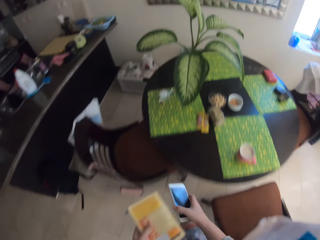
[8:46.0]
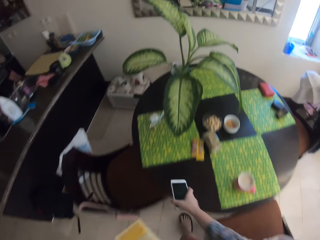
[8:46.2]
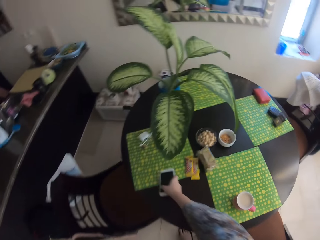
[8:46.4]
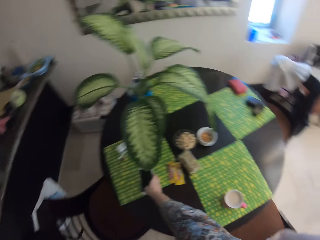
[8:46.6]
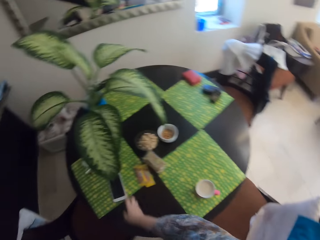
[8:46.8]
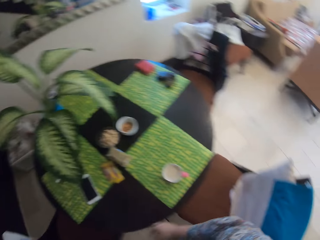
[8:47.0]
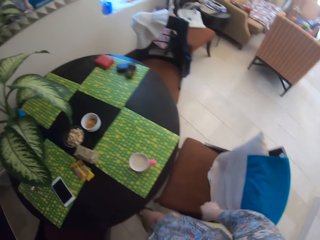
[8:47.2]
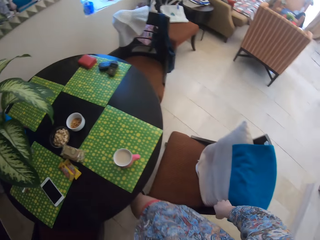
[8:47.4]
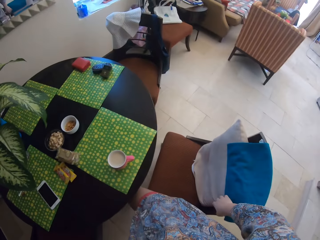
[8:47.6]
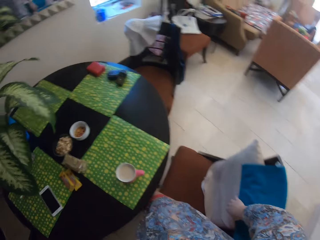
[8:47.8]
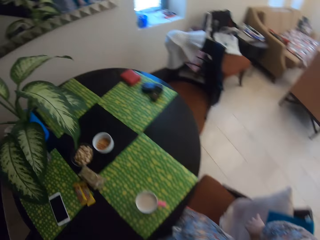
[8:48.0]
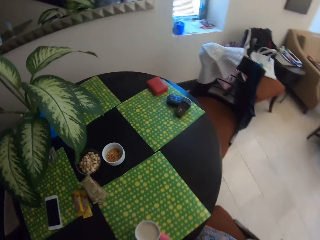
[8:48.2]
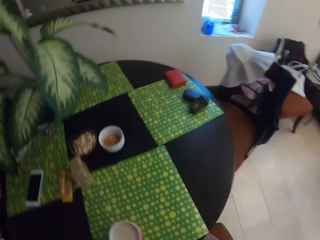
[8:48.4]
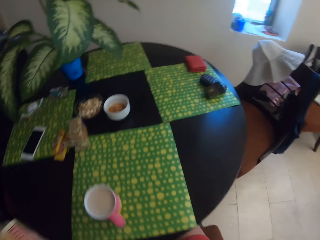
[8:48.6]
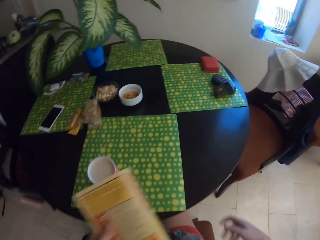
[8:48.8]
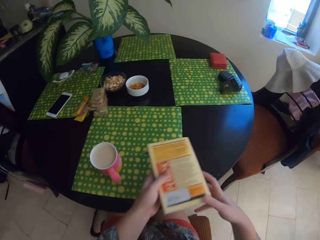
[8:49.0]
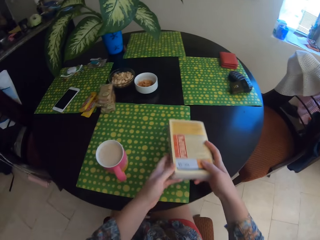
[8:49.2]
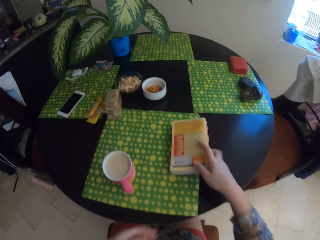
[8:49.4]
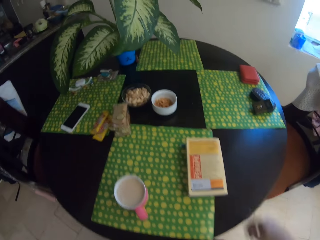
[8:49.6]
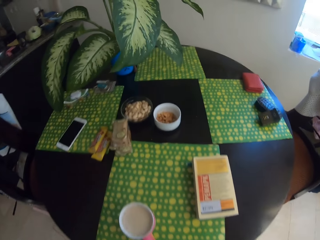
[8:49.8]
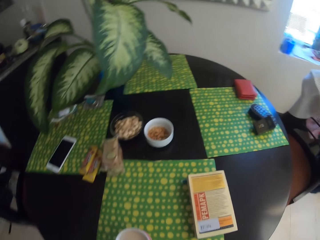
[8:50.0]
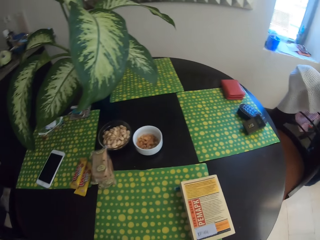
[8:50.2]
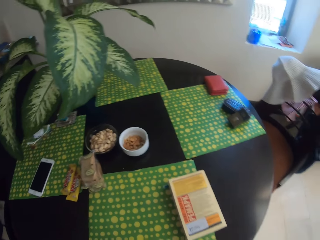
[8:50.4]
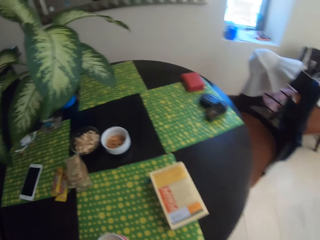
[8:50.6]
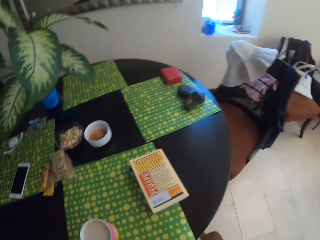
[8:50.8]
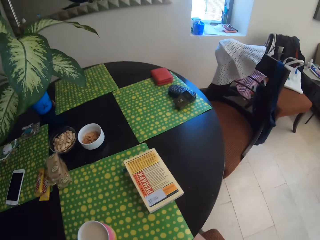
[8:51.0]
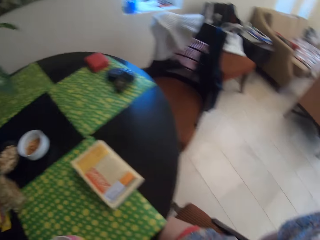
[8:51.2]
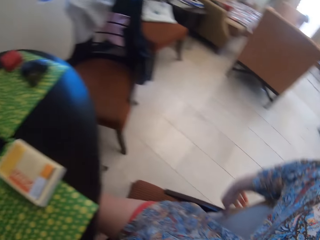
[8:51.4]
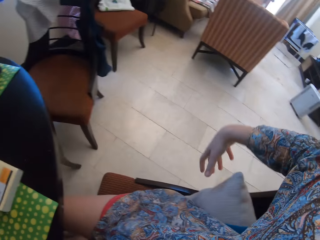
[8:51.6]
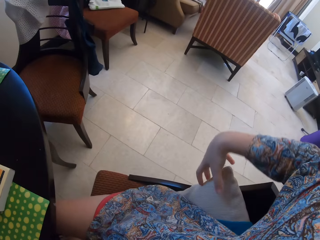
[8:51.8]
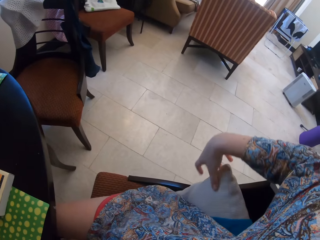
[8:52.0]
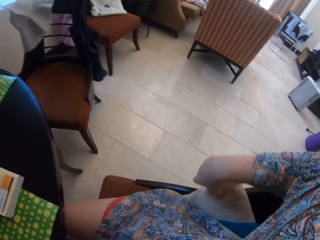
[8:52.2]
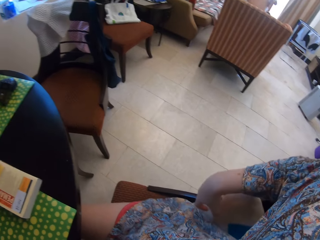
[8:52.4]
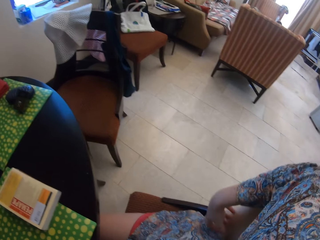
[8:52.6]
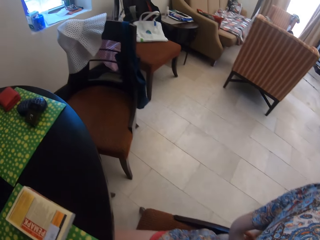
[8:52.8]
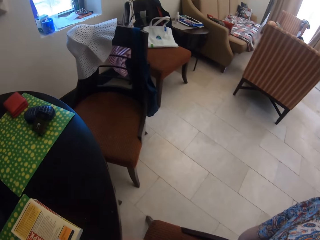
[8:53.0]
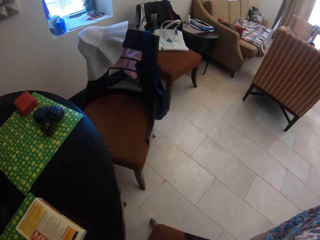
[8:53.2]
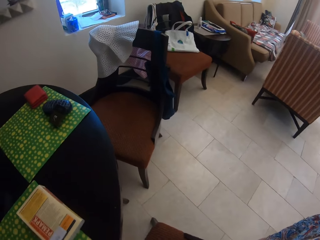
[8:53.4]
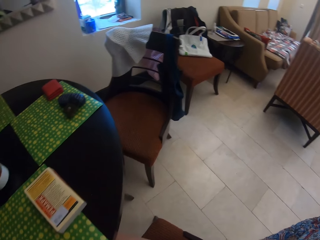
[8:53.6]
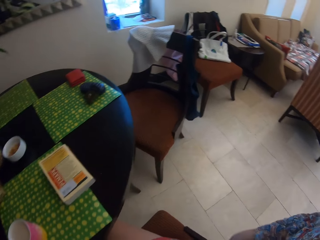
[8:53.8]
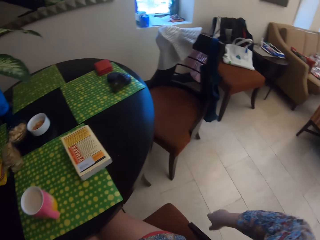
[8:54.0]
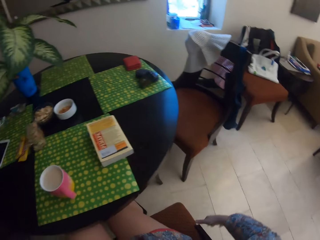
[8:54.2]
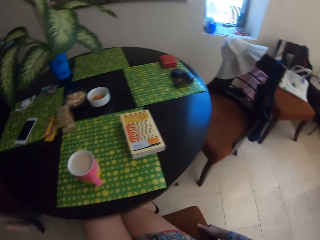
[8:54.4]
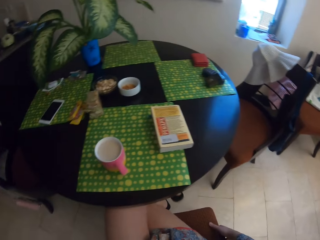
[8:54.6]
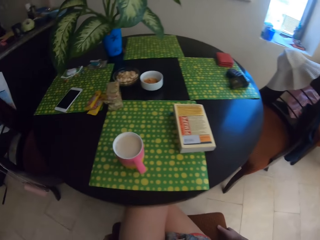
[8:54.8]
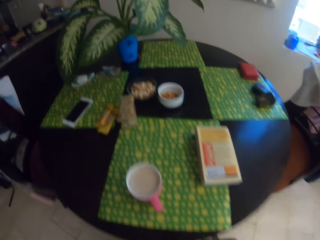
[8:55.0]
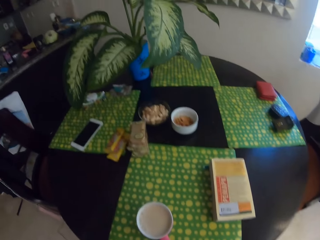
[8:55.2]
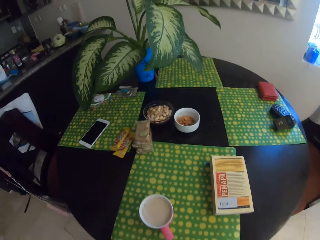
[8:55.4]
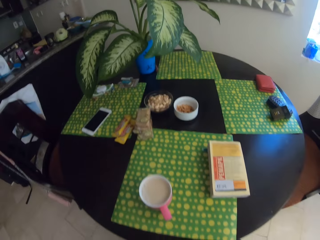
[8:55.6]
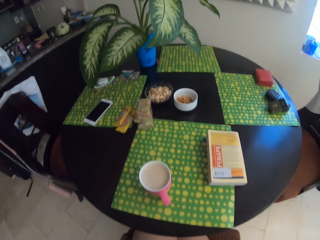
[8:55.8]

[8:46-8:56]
The camera wearer drops the phone on the table. They sit on a chair. They drop the book on the table.

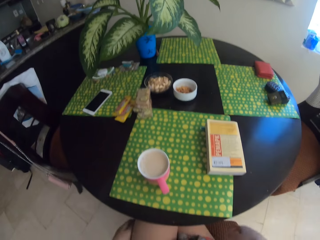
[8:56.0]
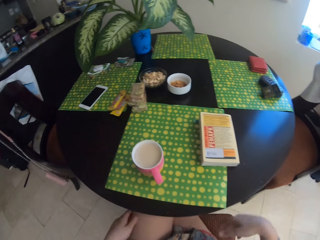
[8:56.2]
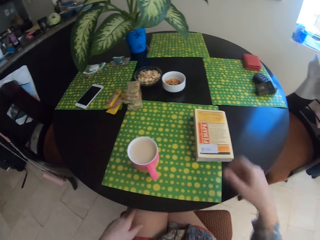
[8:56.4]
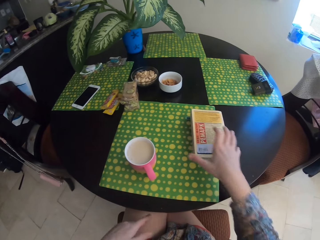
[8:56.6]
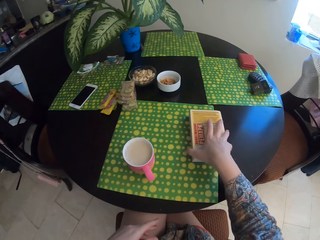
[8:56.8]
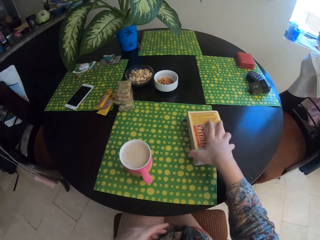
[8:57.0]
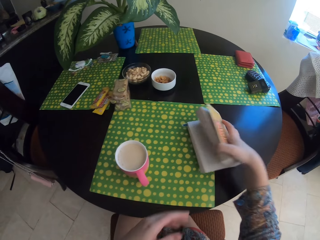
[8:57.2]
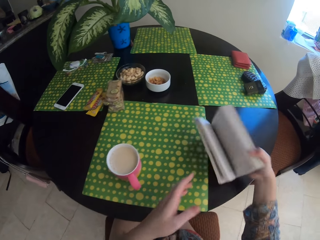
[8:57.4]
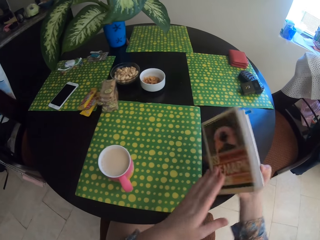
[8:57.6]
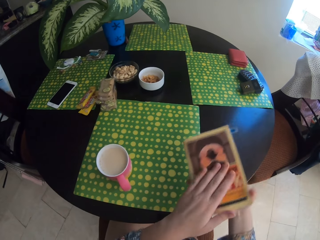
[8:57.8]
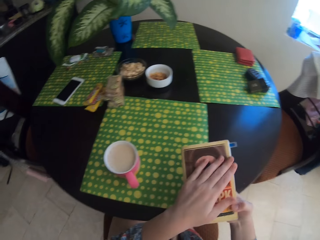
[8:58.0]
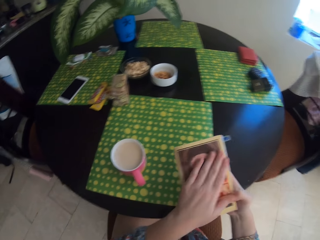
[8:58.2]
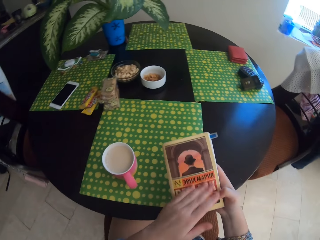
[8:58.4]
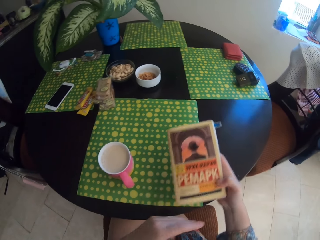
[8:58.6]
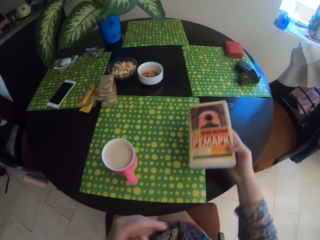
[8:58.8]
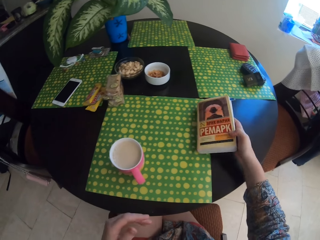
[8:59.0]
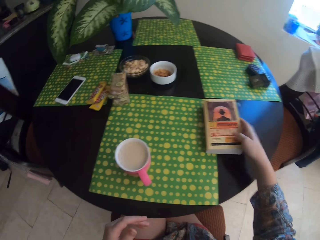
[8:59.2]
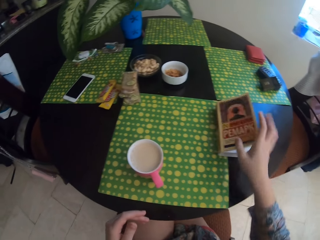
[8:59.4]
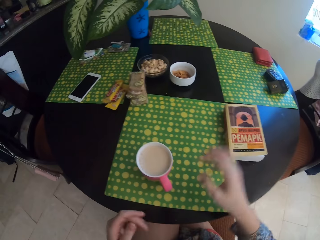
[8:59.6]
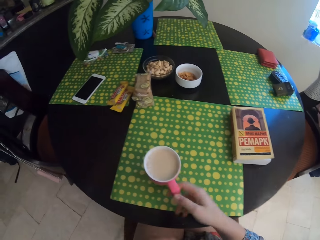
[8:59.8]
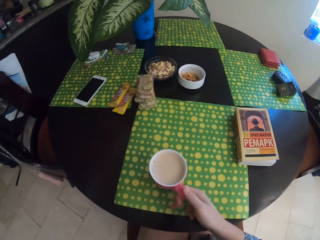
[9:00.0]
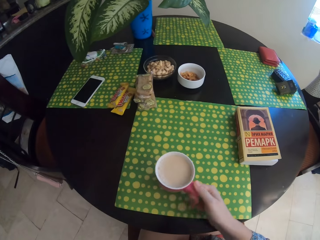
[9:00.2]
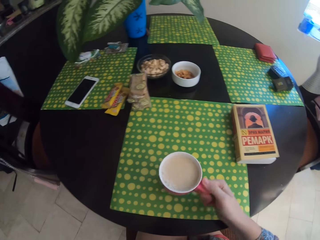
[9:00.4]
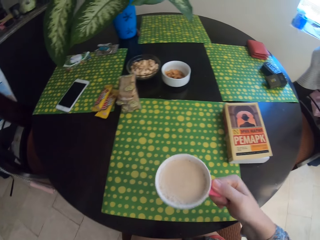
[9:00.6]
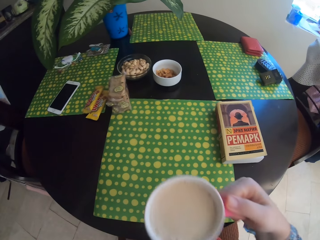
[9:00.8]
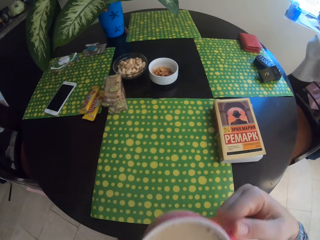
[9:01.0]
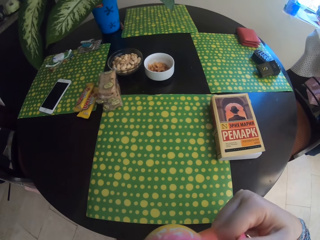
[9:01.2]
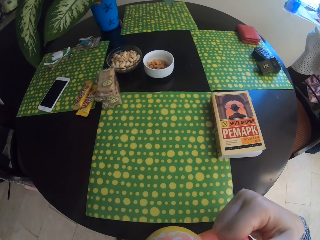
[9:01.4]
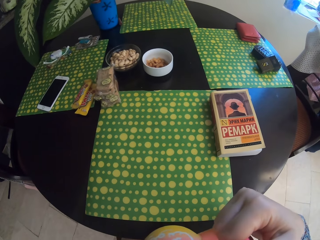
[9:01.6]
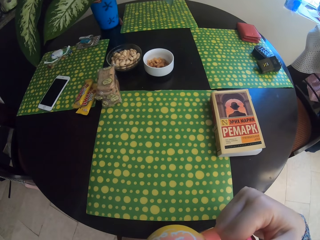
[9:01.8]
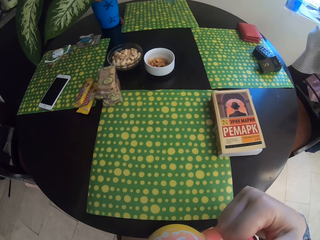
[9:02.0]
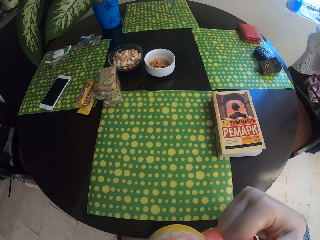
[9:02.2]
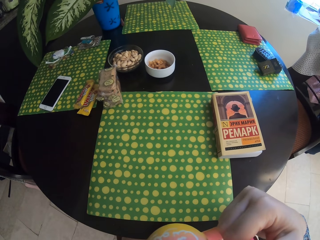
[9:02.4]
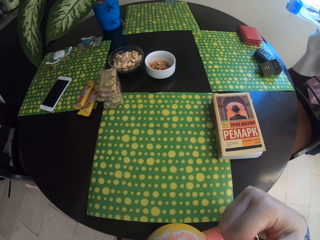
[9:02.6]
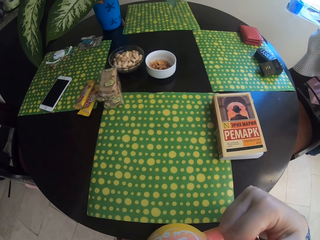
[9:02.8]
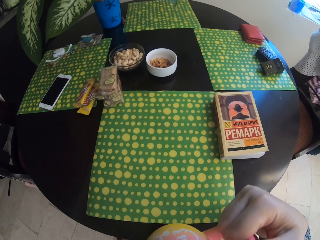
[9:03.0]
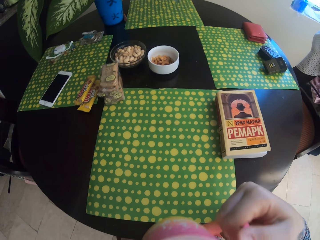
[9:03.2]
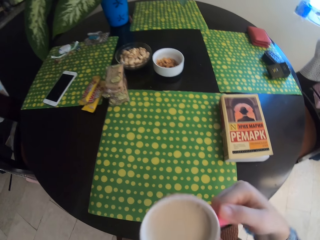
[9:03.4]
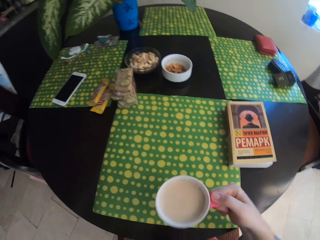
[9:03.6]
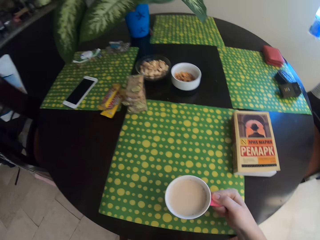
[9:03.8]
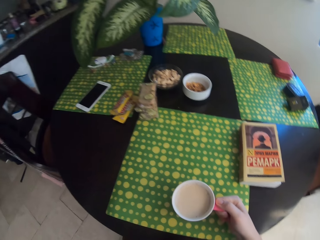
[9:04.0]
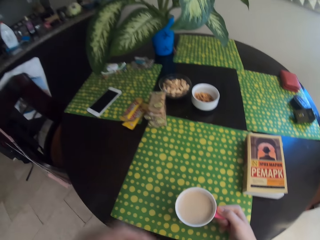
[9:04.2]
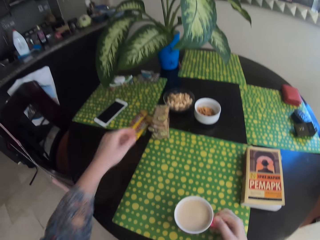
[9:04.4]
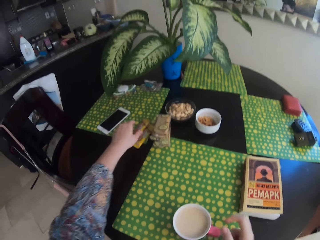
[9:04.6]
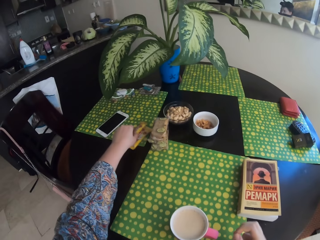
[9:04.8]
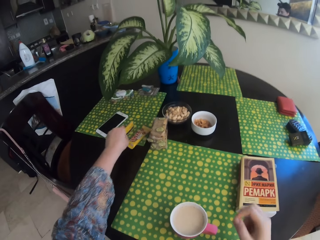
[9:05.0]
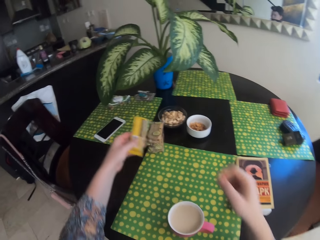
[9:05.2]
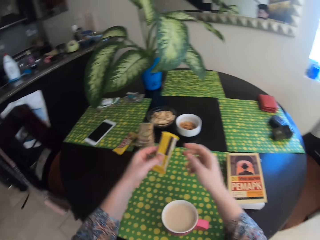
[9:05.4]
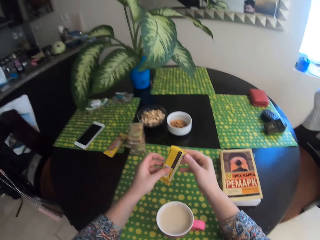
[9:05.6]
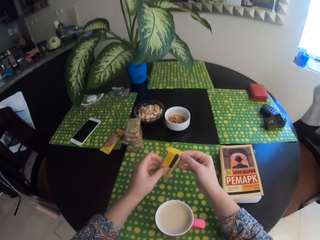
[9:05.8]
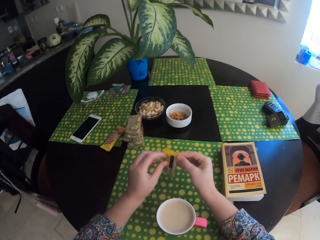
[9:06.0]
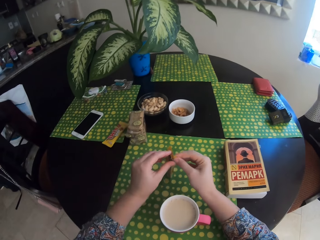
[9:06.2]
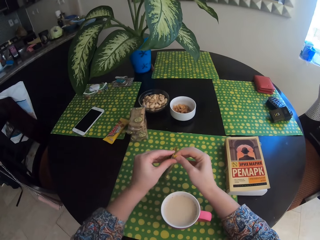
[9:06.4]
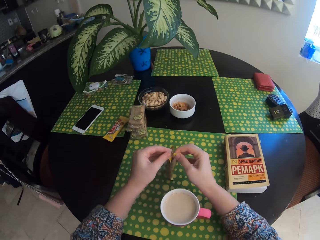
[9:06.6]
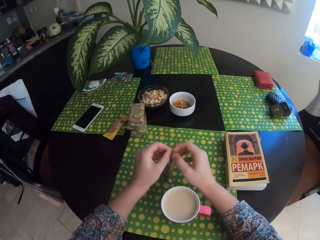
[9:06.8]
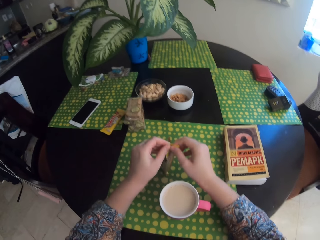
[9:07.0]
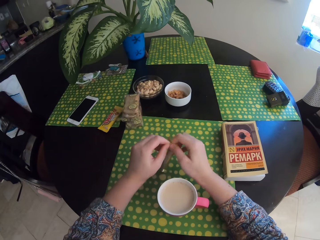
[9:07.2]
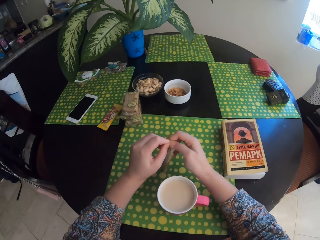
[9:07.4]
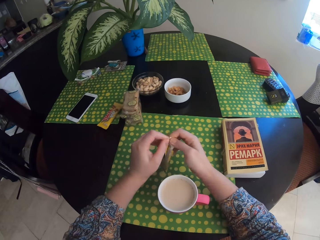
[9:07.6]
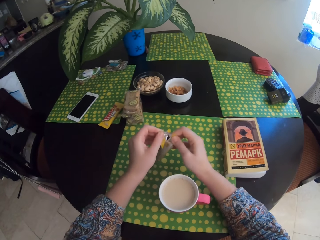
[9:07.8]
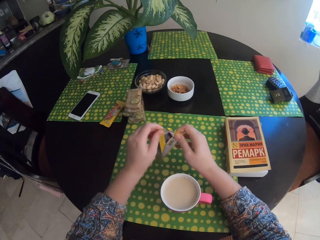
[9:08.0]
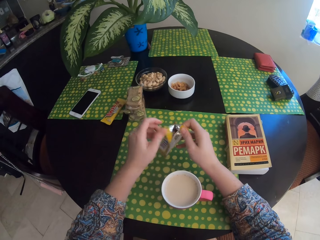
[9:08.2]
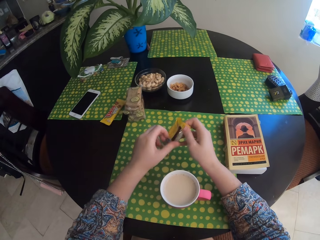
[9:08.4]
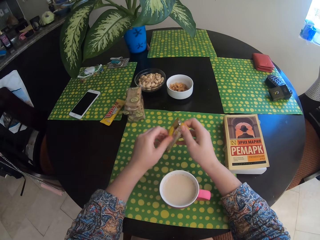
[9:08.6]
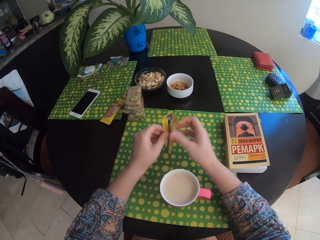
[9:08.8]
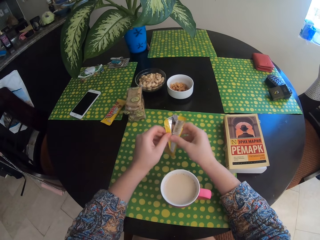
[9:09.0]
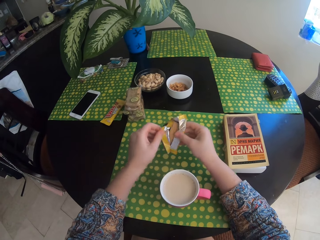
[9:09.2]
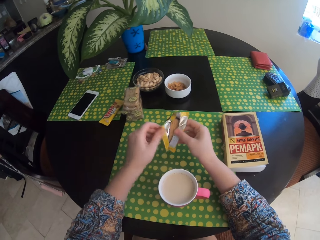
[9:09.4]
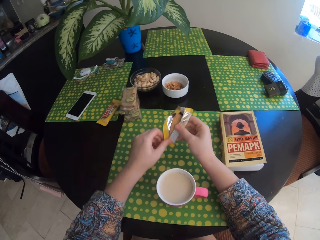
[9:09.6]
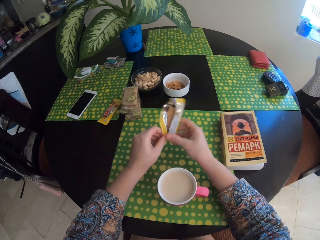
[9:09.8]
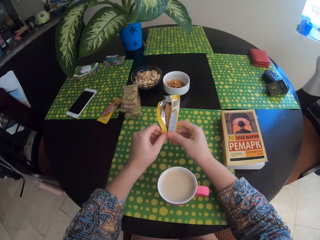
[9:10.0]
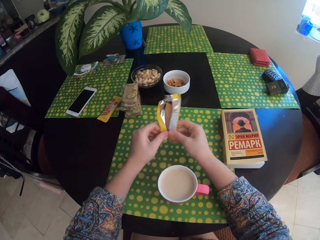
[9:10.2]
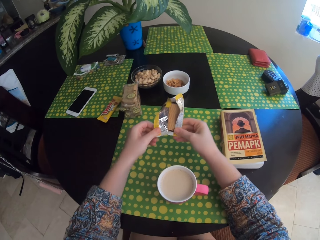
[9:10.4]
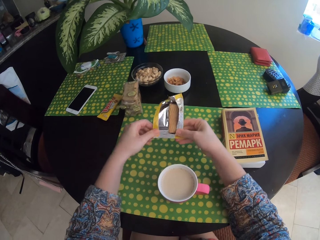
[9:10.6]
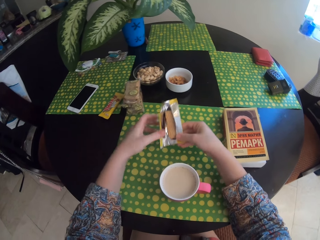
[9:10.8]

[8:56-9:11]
The camera wearer takes a book. They touch the book. They drop the book on the table. They drink tea. They put the cup on the table. They take the chocolate from the table. They open the chocolate.
